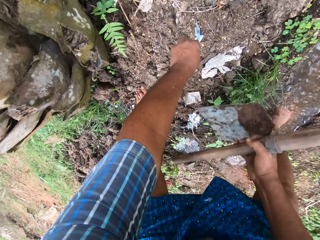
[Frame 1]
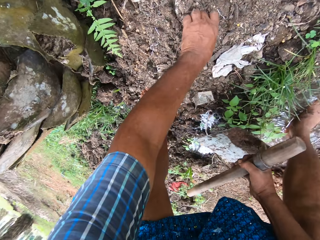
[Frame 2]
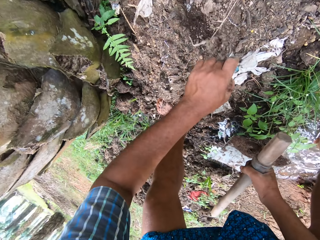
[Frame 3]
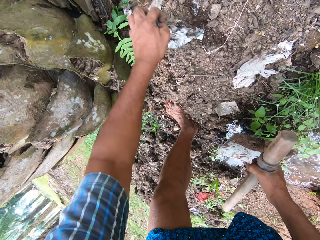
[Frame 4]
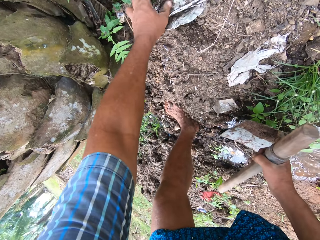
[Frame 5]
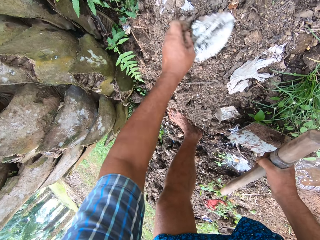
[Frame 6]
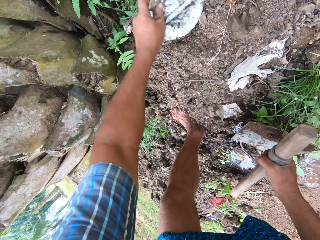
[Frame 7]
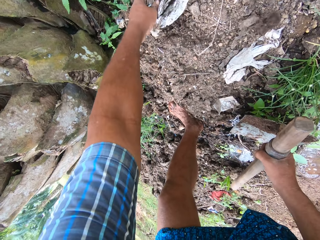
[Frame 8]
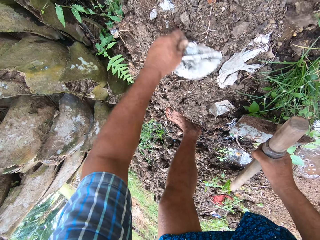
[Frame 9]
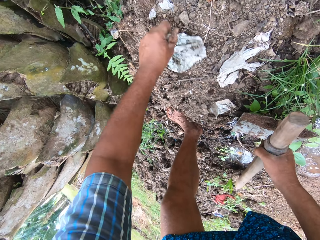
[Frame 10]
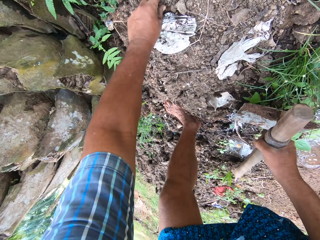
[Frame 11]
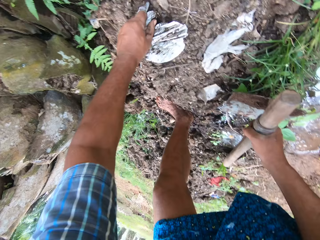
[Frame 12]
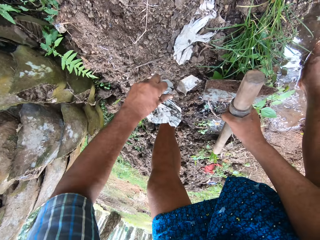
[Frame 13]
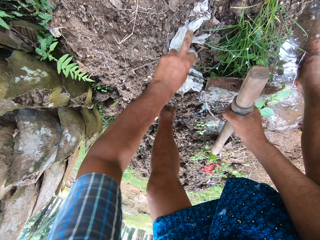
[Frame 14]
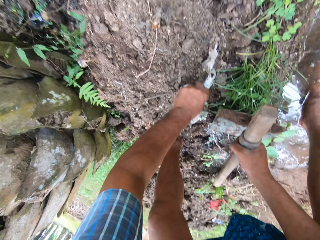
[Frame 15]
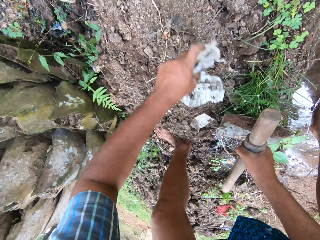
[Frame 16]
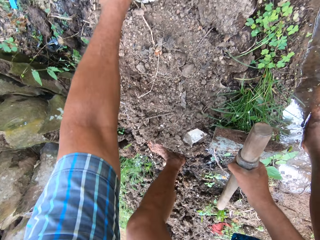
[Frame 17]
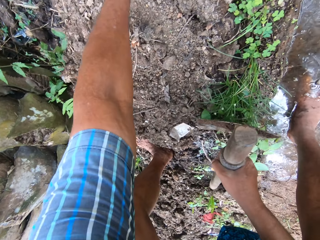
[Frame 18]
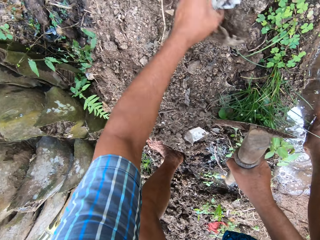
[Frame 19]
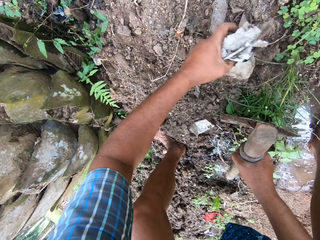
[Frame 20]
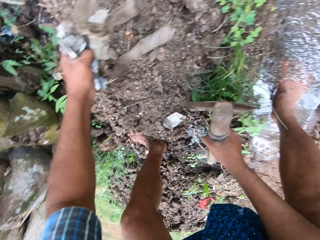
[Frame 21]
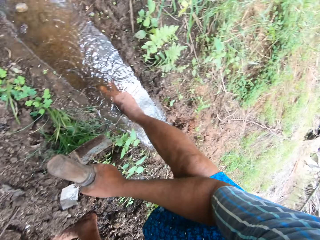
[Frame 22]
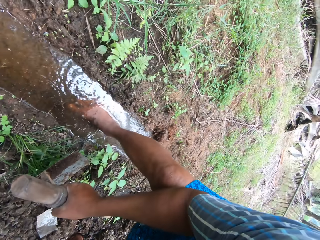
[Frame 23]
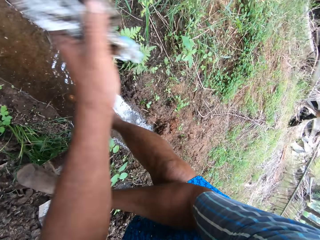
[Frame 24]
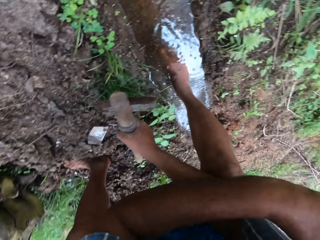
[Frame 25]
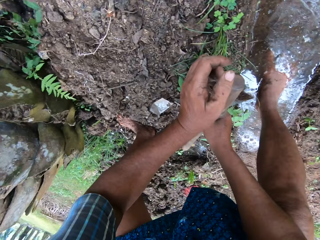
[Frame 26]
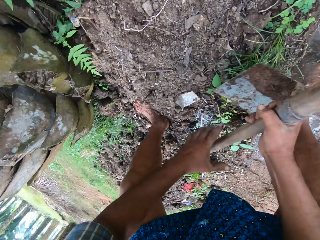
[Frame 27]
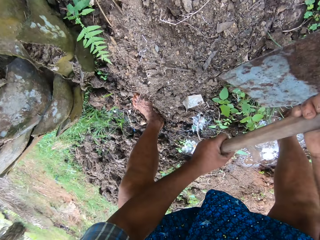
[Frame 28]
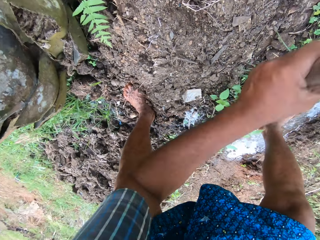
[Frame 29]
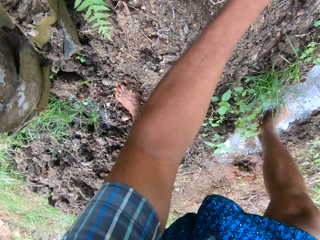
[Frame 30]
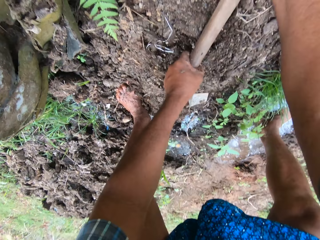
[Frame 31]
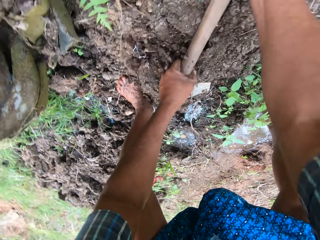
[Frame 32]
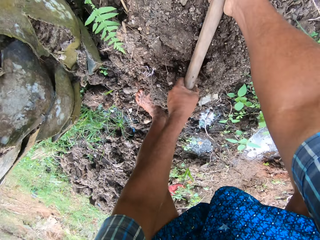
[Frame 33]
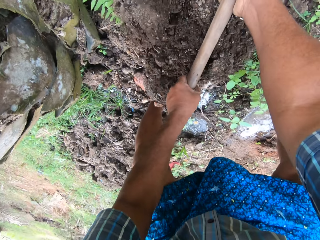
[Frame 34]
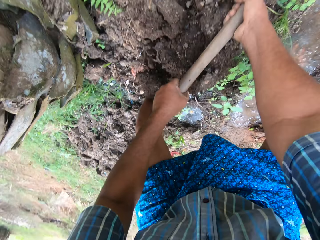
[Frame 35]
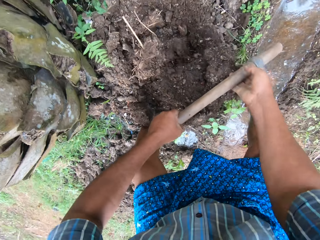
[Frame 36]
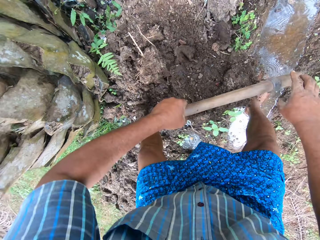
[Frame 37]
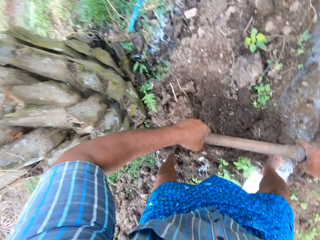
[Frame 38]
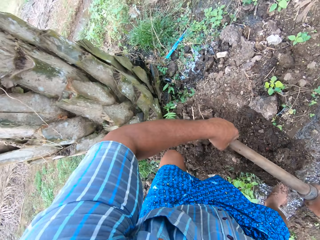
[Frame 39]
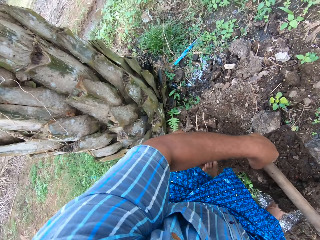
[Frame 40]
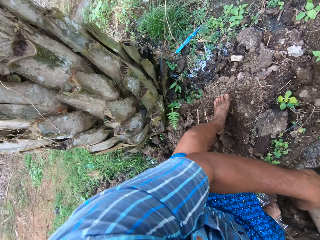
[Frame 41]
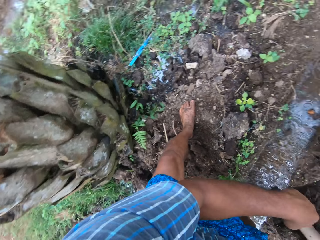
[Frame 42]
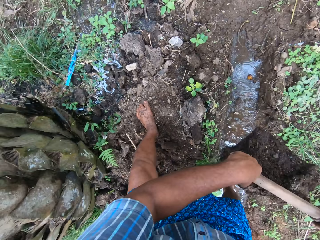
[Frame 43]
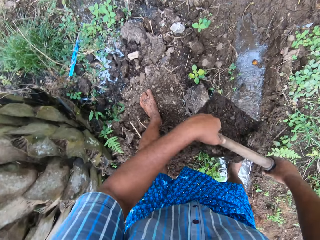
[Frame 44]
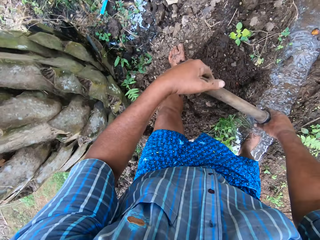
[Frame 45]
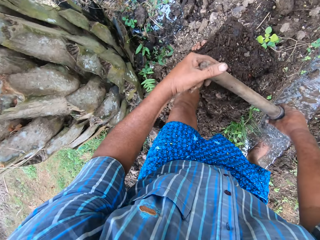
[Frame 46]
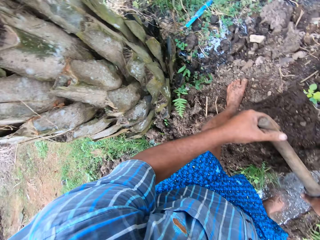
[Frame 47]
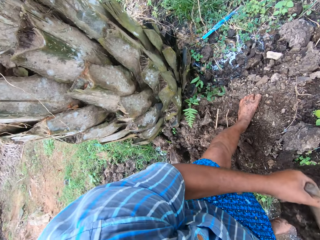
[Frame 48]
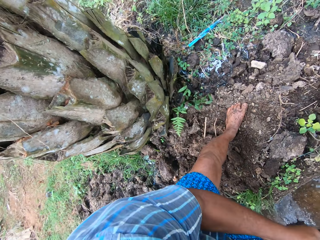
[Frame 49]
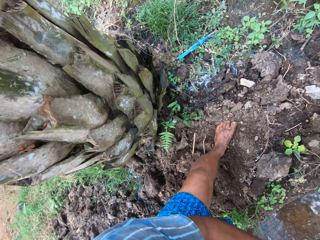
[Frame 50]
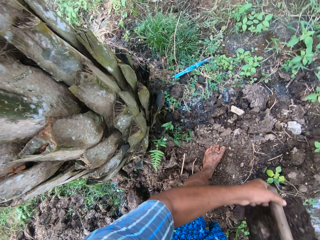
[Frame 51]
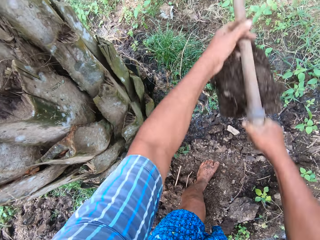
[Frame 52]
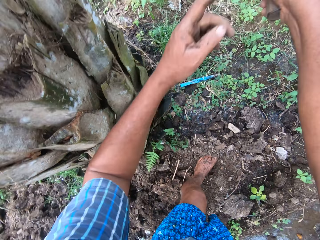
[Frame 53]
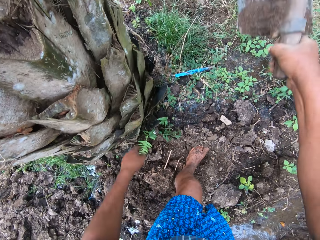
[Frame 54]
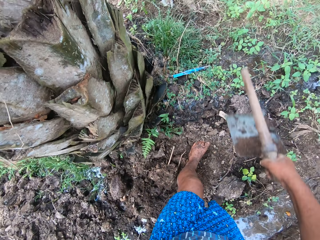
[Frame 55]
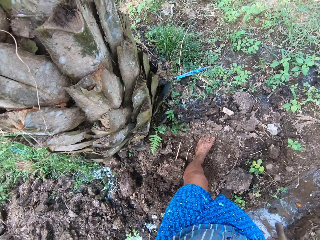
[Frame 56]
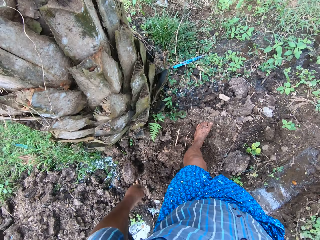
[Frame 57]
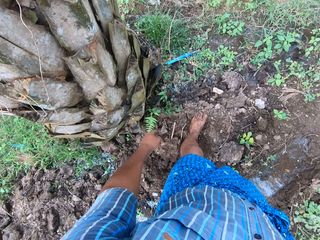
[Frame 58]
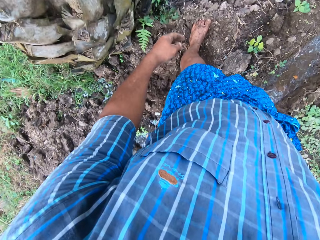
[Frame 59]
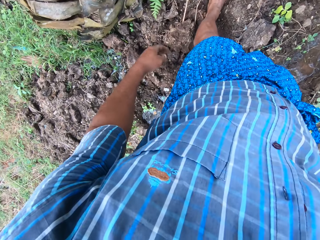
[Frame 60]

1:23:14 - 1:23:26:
The camera wearer packs the dirt in the sand with his right hand. He throws the dirt on the field. He holds the digging hoe with both hands and packs sand from the ground with the digging hoe. He ploughs the ground. He throws the sand in a small field stream by the left side of the tree. He swings the digging hoe.

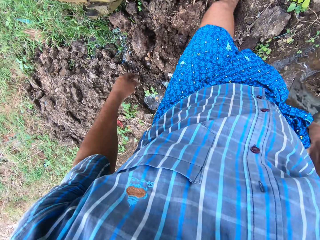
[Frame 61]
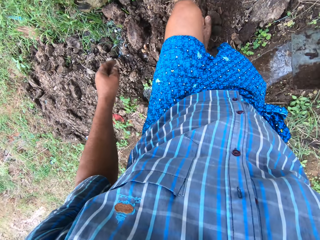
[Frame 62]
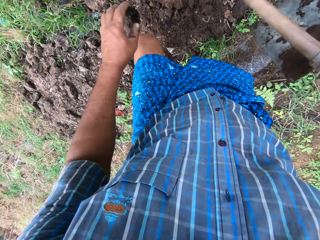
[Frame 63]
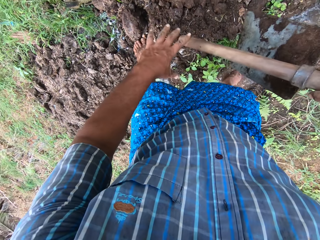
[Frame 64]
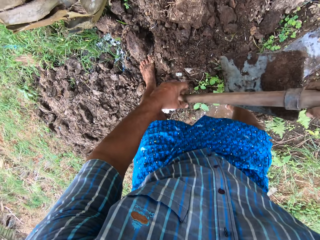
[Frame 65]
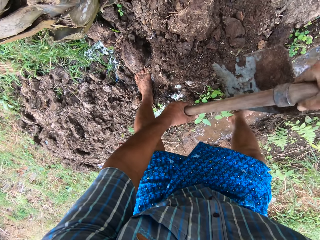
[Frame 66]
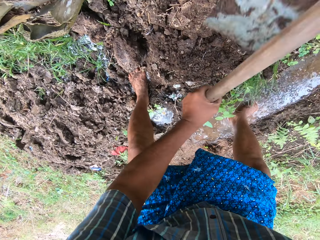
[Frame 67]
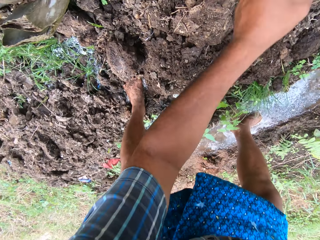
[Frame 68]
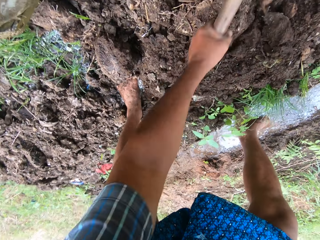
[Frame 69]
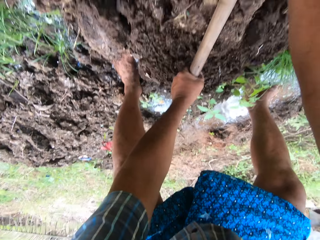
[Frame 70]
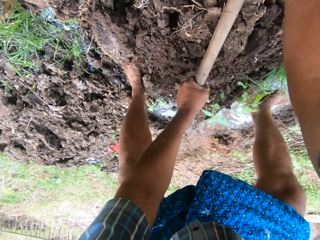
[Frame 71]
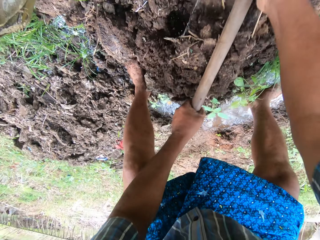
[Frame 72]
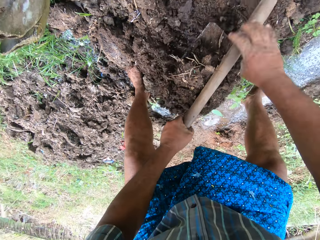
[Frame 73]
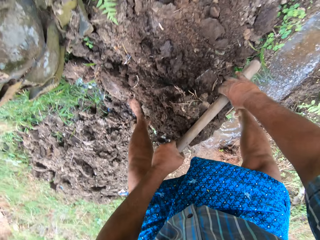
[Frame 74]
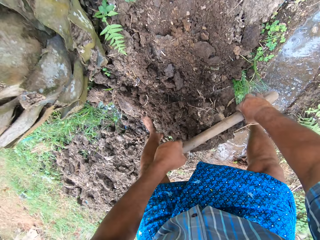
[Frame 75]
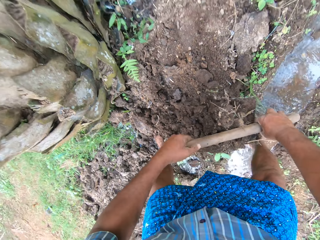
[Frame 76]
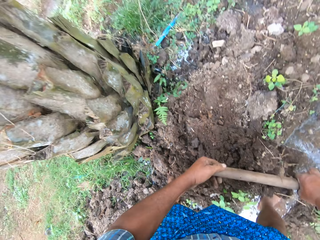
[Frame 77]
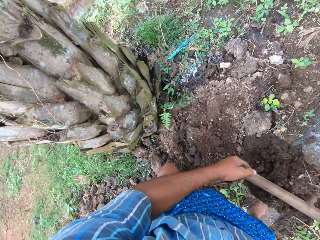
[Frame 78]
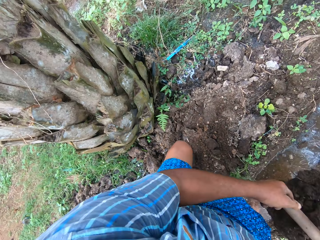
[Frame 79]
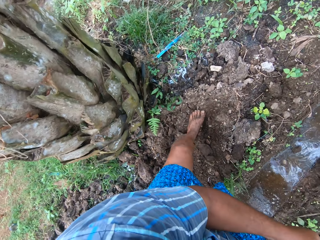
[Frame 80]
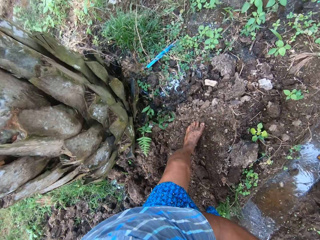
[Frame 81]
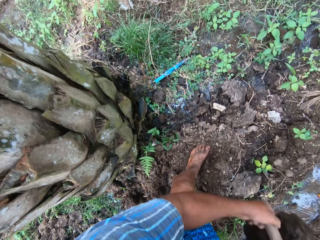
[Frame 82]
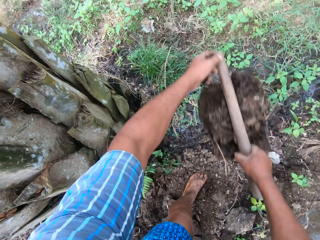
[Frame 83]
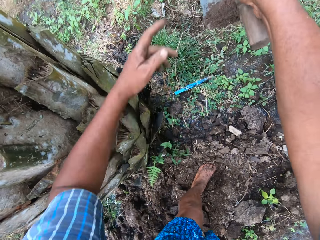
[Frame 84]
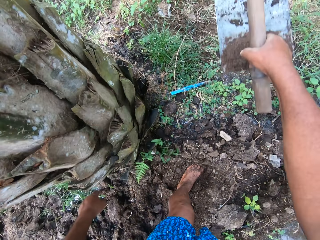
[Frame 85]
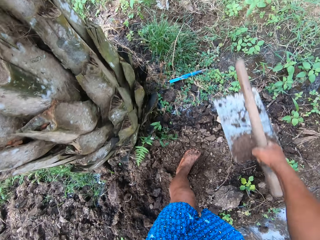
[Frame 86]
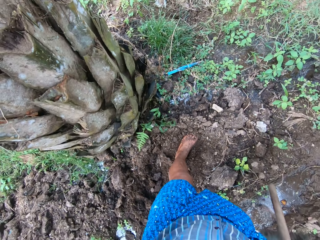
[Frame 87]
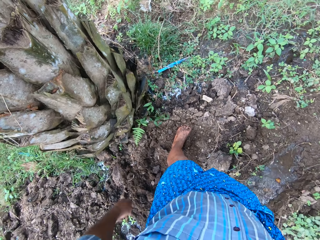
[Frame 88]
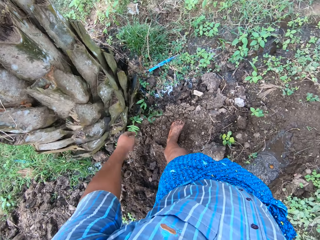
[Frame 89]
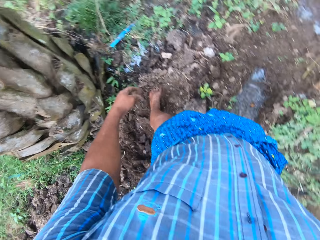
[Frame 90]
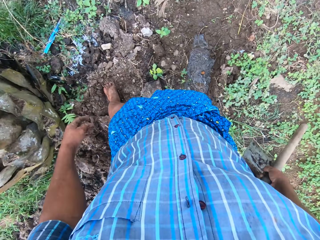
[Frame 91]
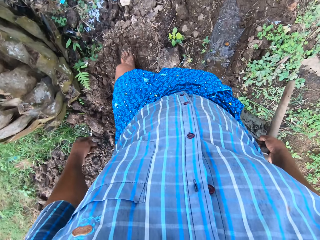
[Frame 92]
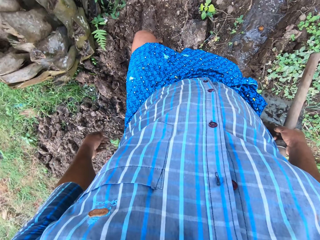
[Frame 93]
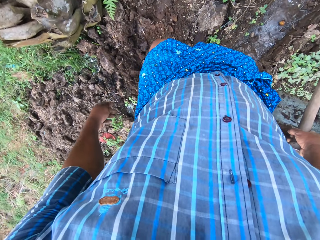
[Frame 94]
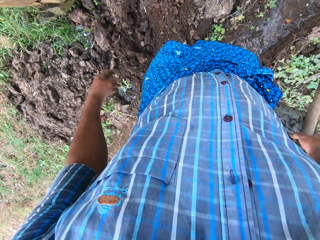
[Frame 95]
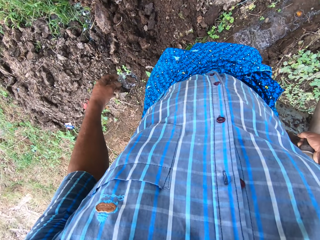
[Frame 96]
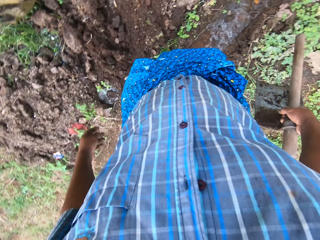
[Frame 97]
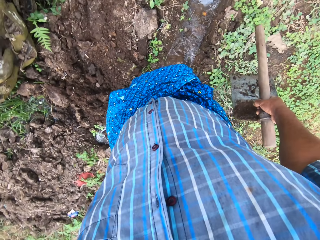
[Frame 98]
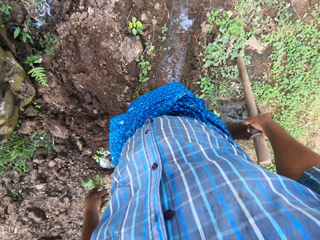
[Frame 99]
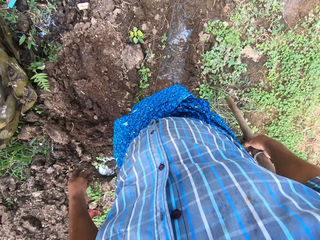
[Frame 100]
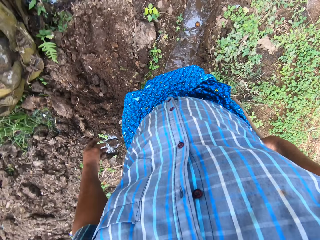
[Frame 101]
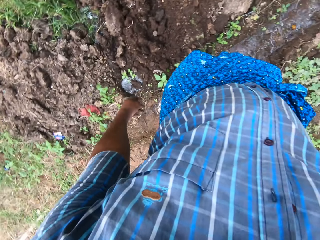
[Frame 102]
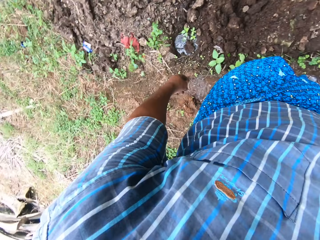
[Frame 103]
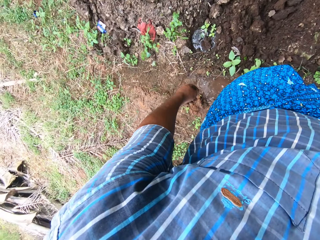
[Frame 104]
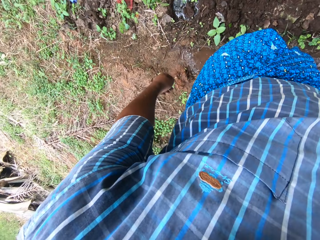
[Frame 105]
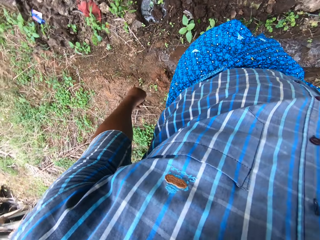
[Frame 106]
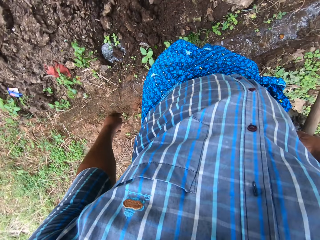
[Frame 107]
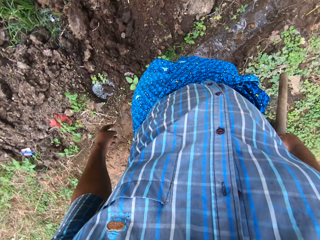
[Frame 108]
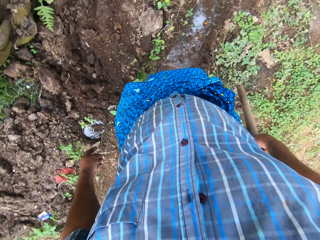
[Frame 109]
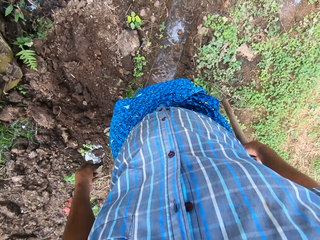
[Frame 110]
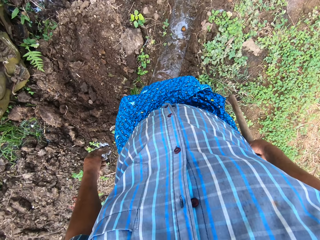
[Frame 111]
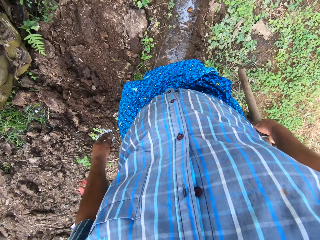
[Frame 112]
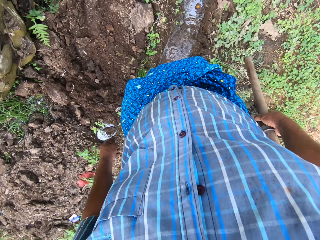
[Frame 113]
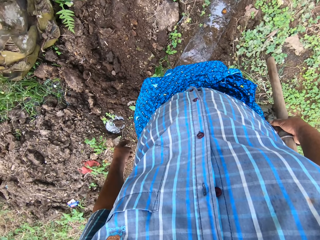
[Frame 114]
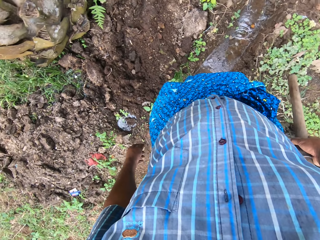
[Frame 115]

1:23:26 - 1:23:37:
The camera wearer holds the digging hoe with both hands. He packs sand from the ground with the digging hoe. He ploughs the ground. He throws the sand from the digging hoe in the field stream by the left side of the tree. He holds the digging hoe with his right hand. He looks around the field work area.
